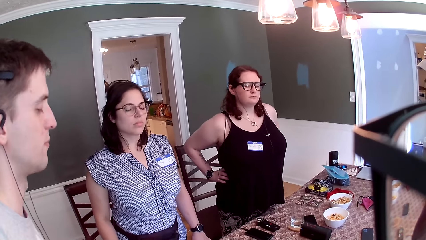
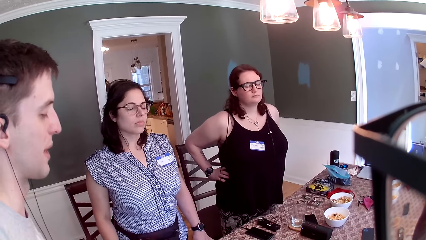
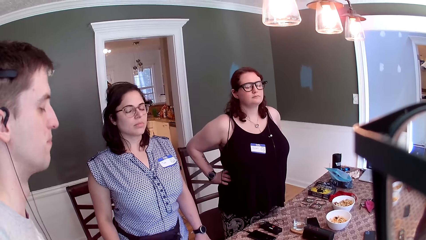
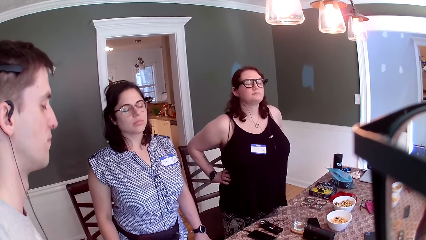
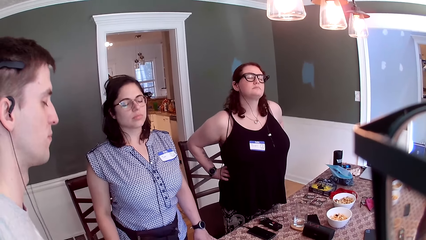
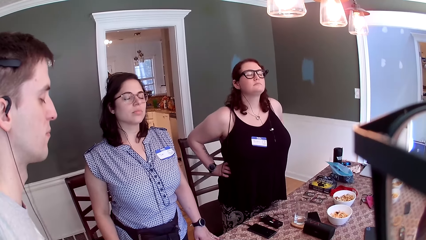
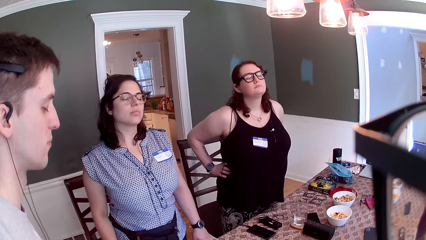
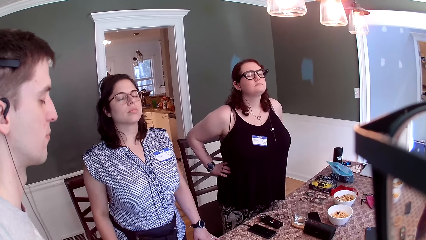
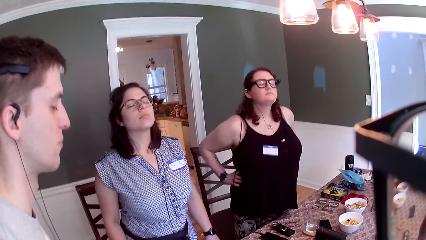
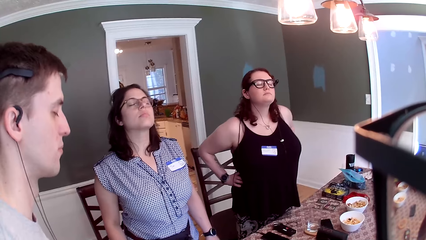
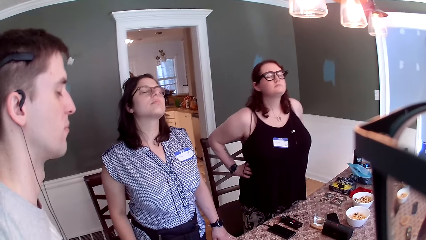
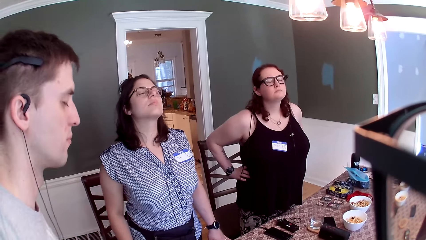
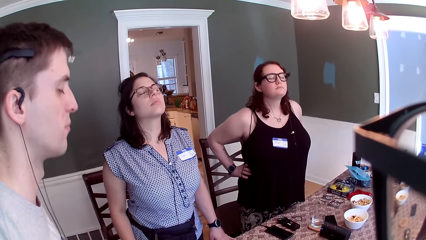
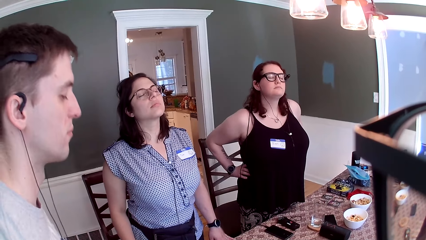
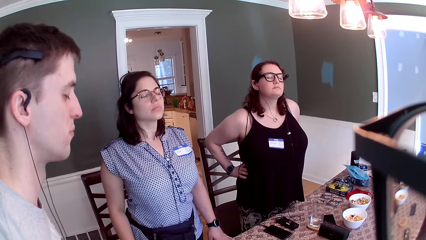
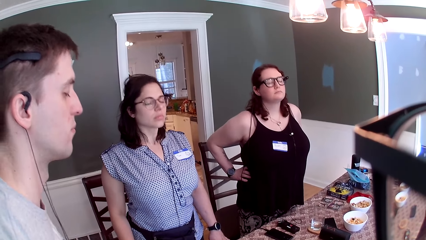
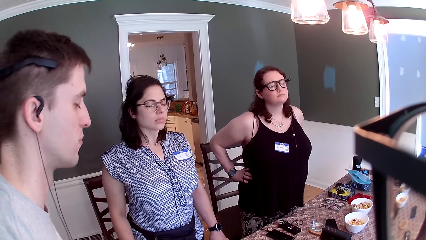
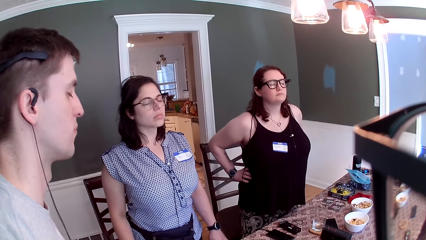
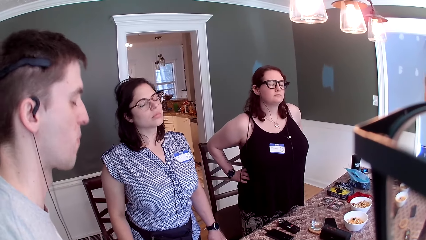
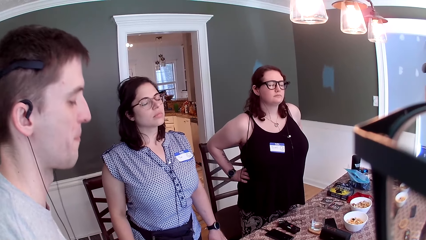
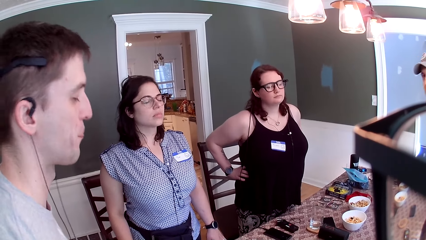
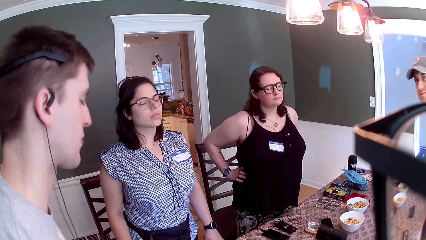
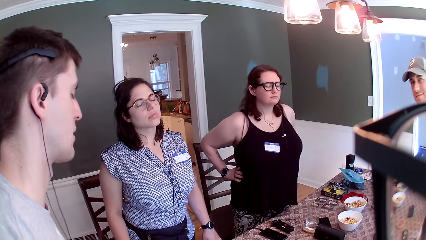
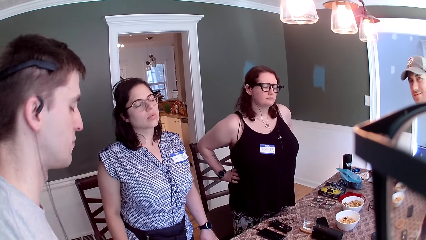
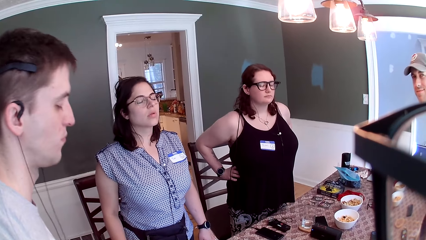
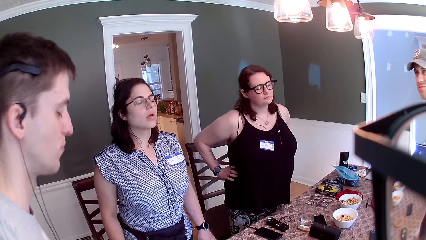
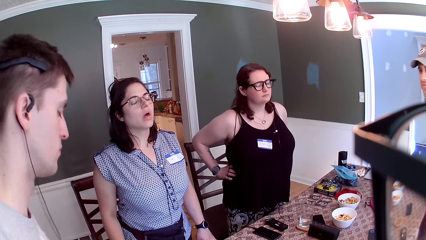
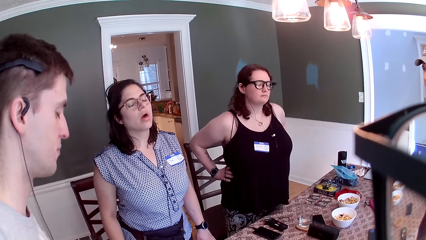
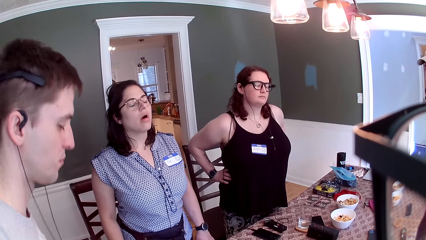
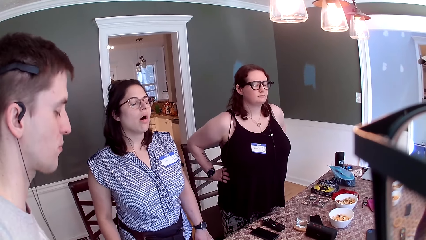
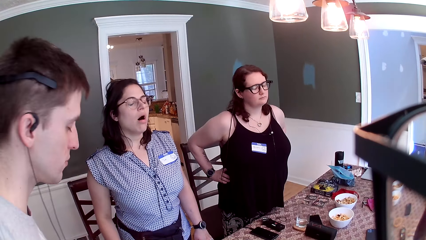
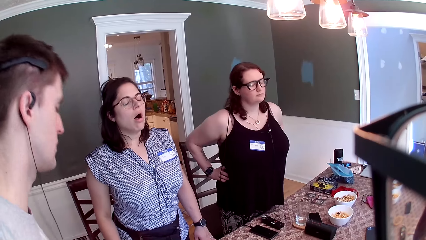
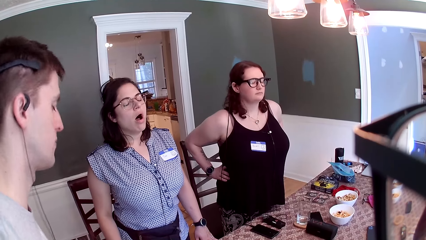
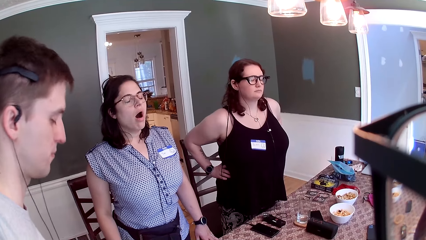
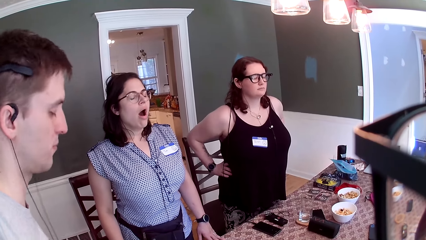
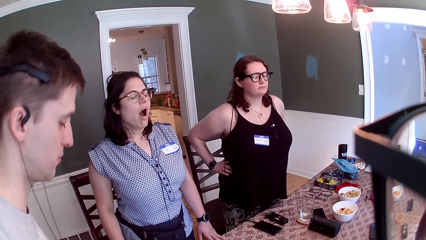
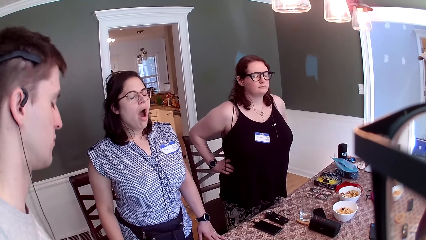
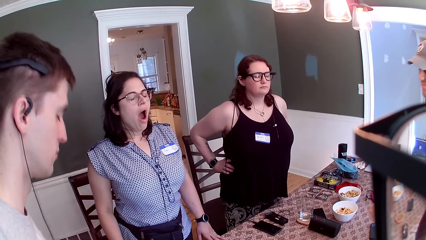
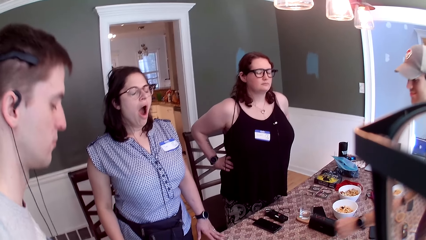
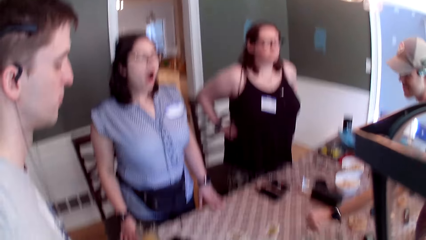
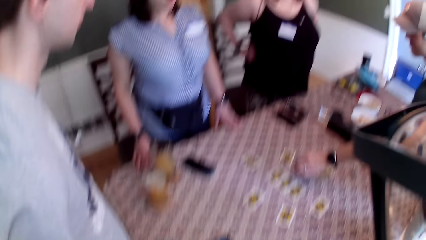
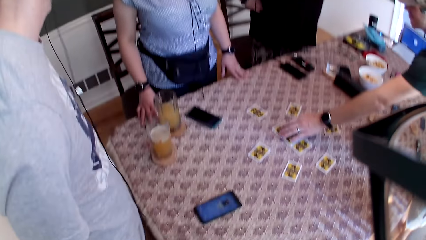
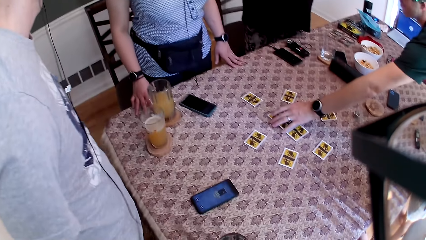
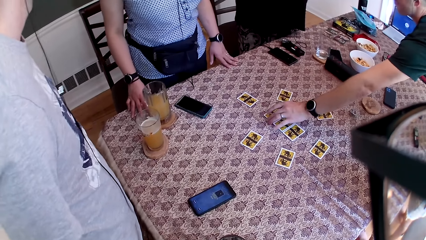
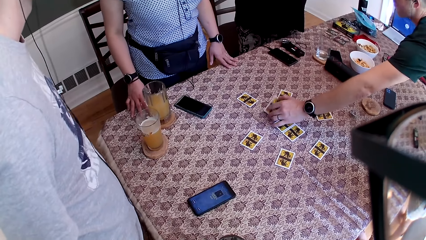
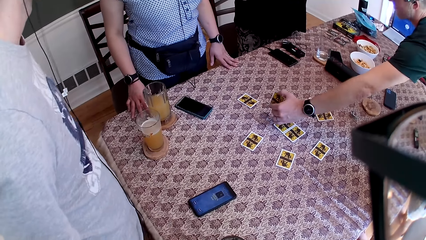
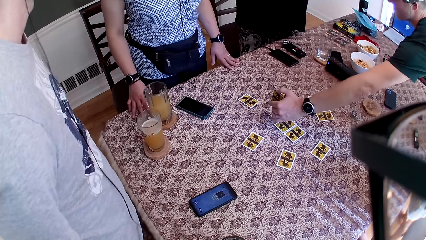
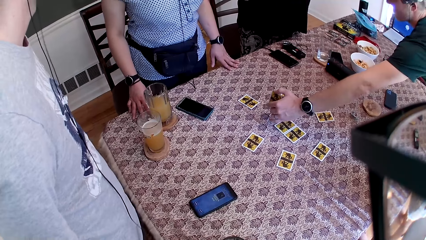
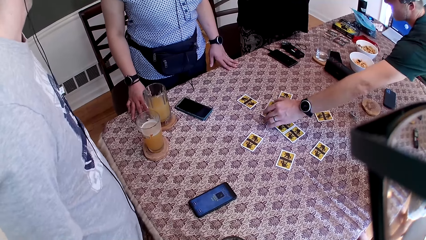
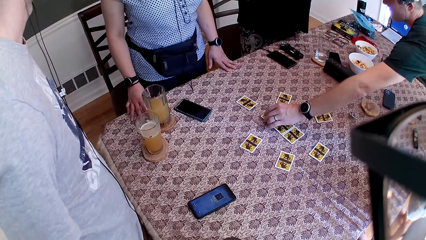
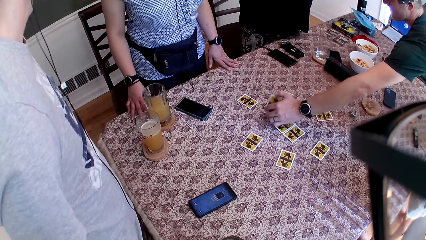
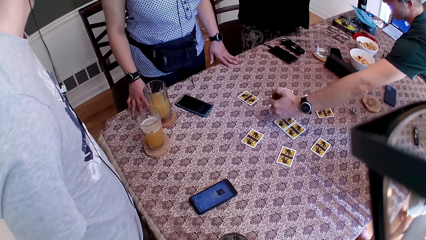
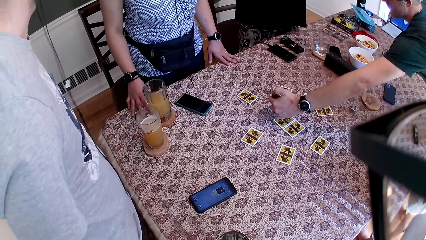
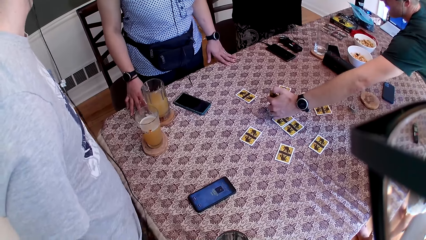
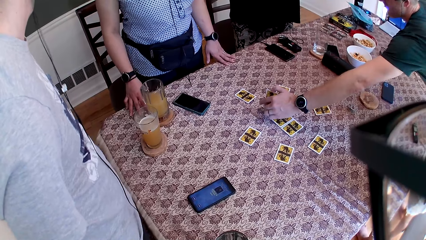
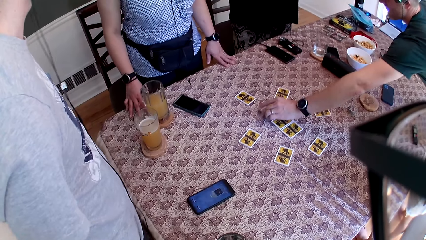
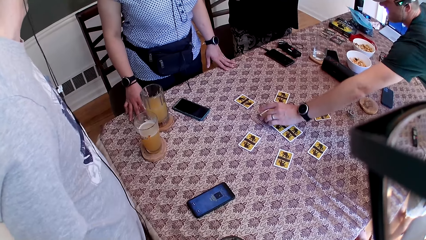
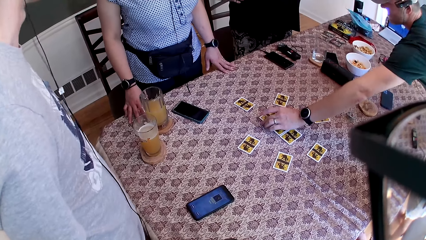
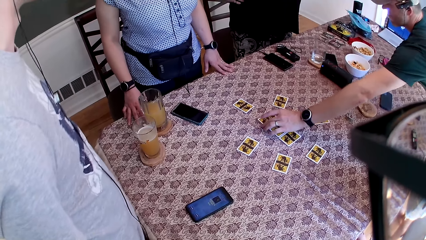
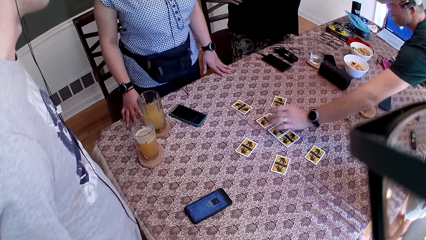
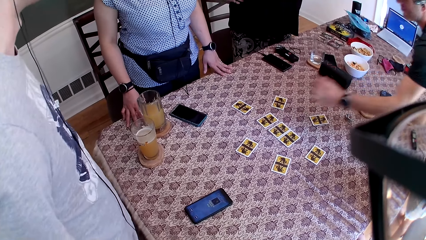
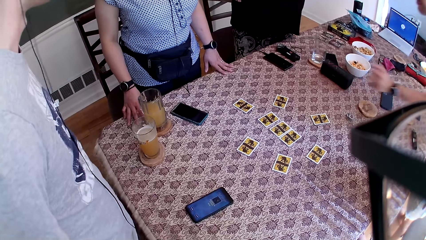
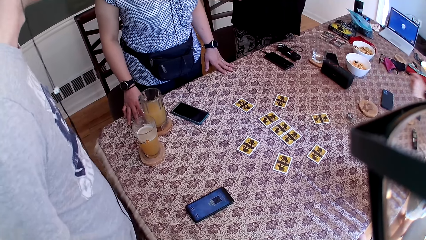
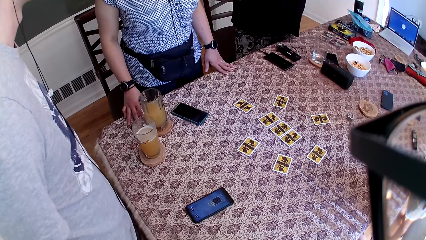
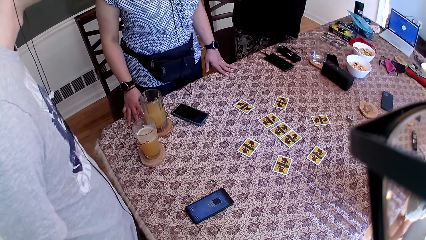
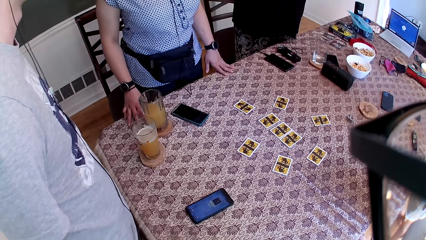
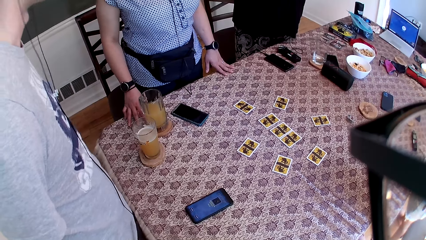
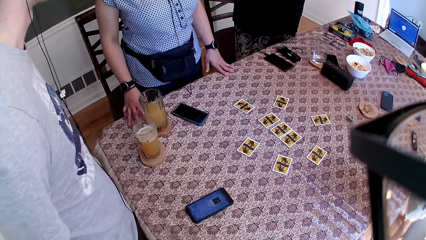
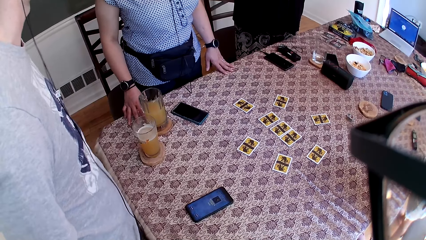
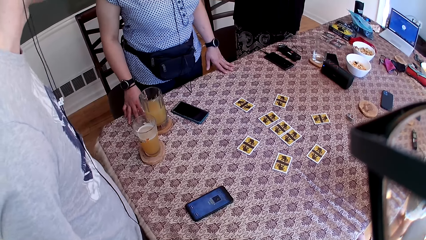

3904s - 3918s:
A man opens the card on the table with his left hand.
